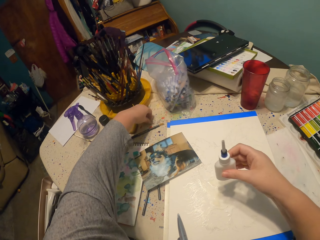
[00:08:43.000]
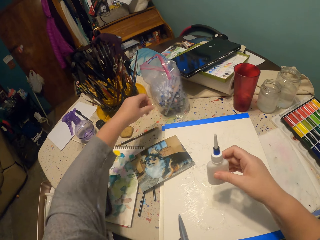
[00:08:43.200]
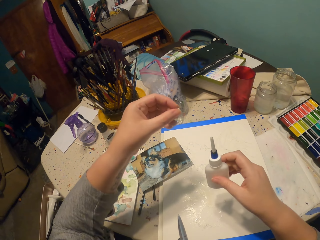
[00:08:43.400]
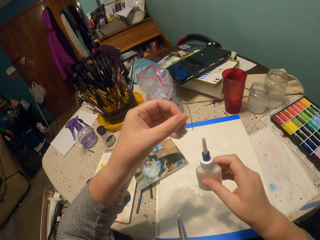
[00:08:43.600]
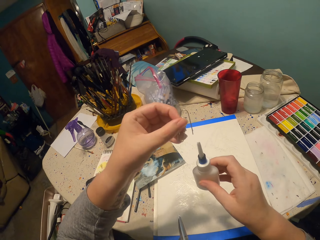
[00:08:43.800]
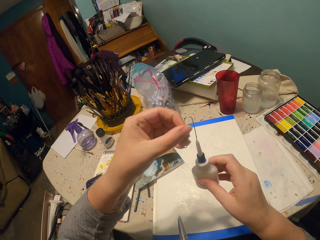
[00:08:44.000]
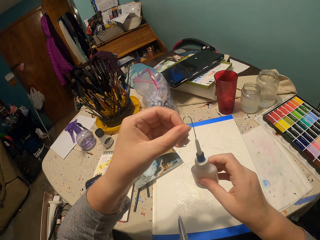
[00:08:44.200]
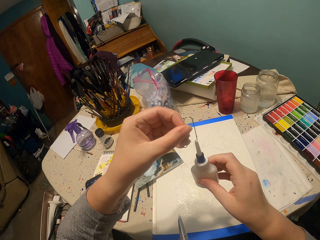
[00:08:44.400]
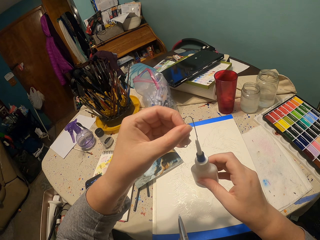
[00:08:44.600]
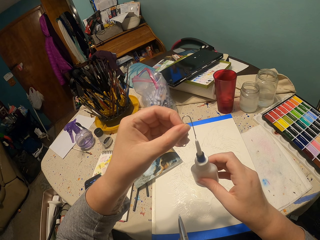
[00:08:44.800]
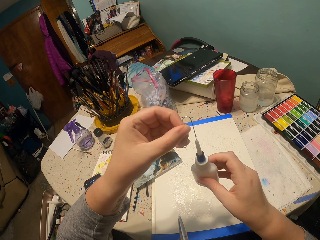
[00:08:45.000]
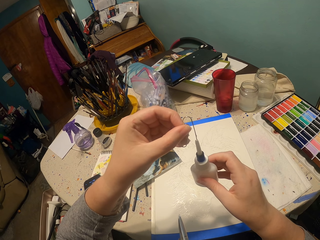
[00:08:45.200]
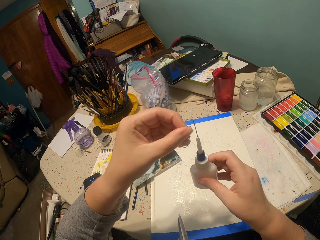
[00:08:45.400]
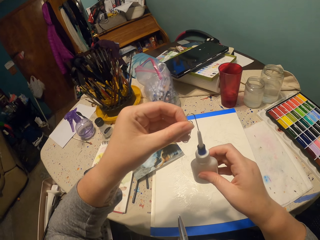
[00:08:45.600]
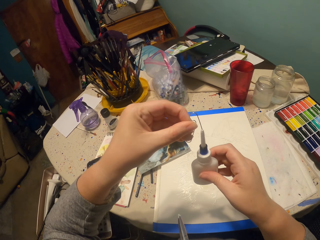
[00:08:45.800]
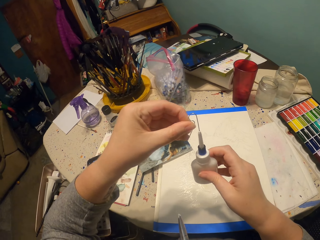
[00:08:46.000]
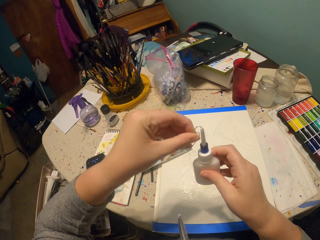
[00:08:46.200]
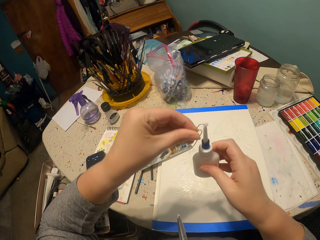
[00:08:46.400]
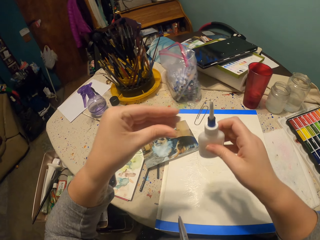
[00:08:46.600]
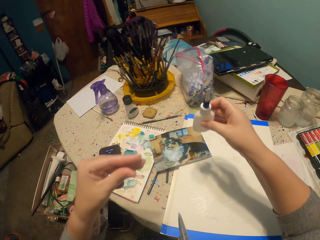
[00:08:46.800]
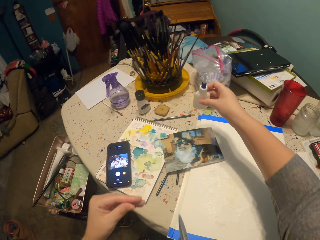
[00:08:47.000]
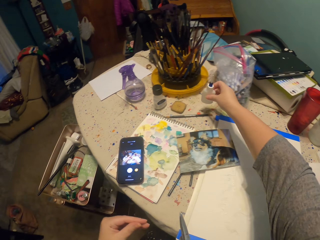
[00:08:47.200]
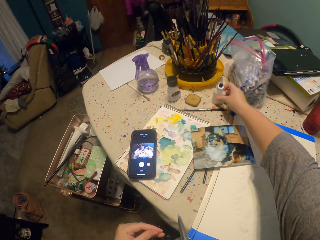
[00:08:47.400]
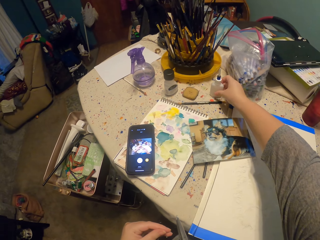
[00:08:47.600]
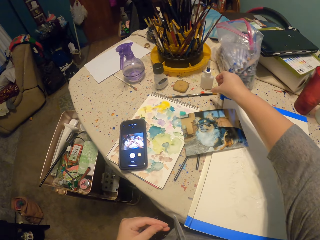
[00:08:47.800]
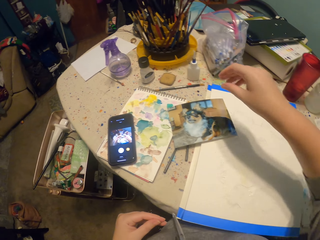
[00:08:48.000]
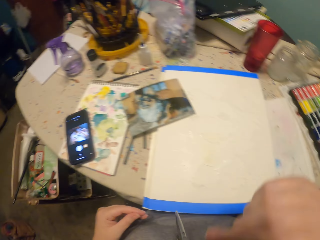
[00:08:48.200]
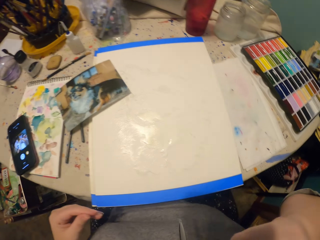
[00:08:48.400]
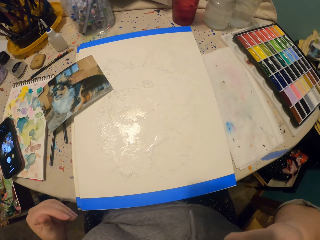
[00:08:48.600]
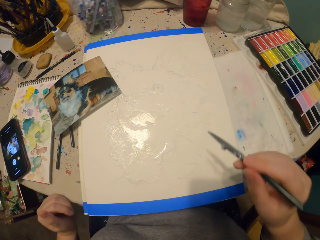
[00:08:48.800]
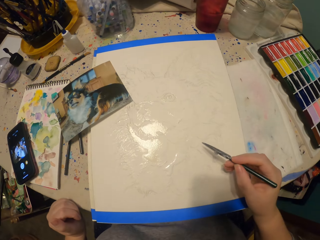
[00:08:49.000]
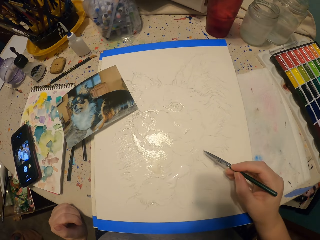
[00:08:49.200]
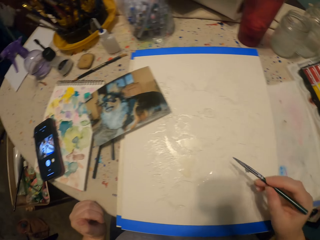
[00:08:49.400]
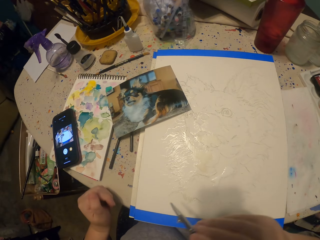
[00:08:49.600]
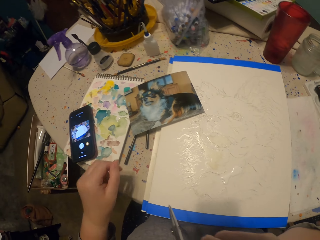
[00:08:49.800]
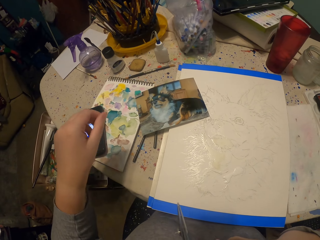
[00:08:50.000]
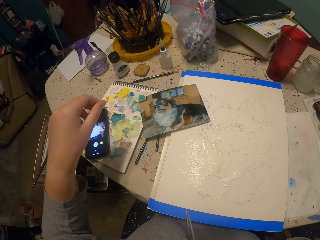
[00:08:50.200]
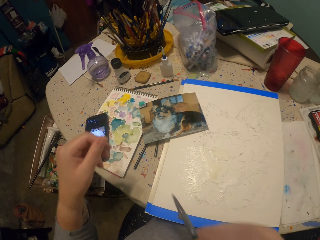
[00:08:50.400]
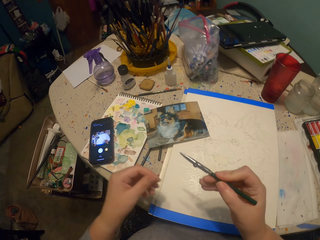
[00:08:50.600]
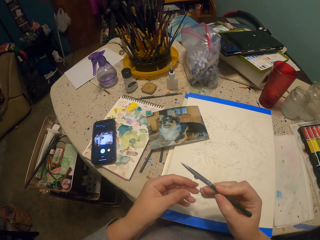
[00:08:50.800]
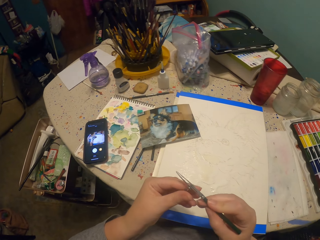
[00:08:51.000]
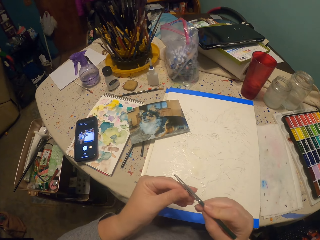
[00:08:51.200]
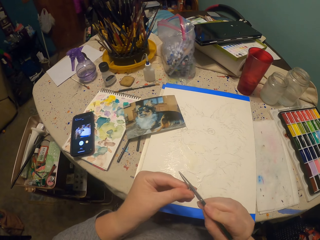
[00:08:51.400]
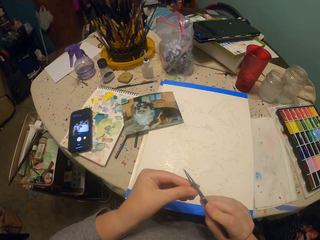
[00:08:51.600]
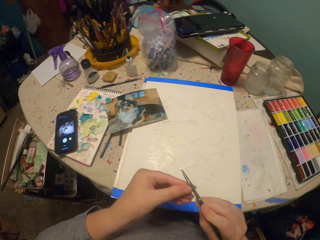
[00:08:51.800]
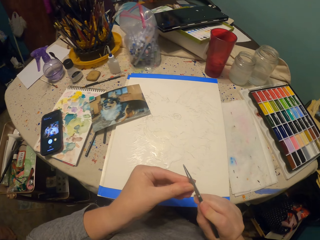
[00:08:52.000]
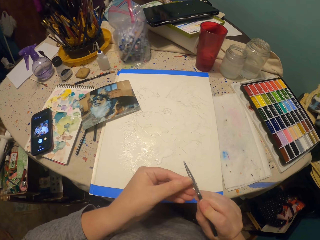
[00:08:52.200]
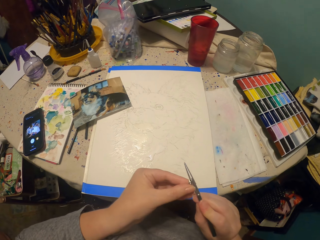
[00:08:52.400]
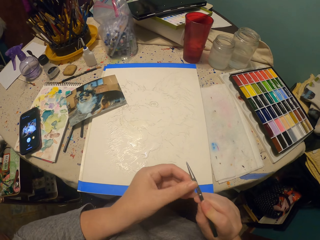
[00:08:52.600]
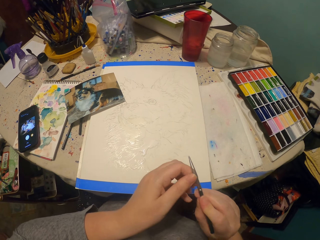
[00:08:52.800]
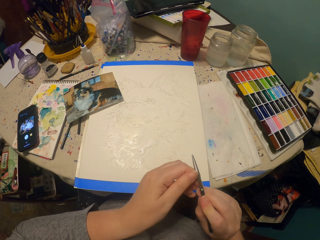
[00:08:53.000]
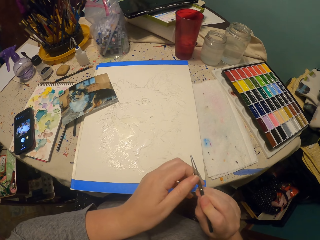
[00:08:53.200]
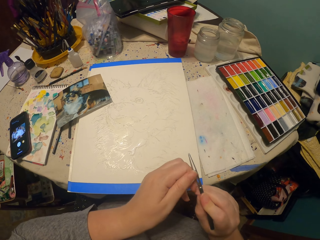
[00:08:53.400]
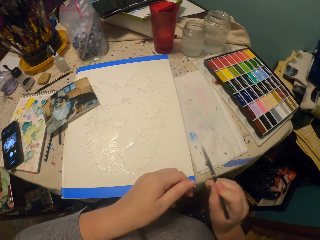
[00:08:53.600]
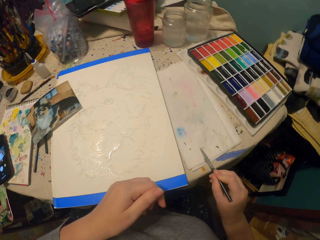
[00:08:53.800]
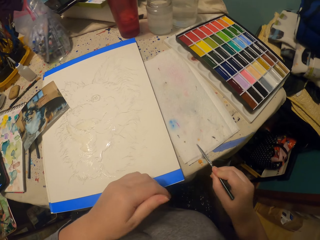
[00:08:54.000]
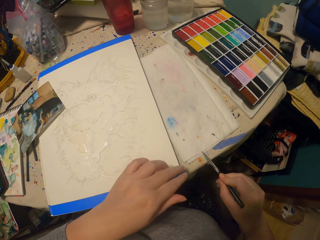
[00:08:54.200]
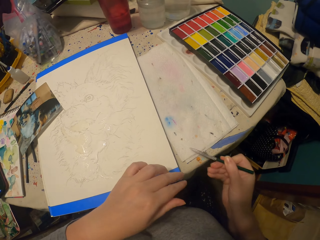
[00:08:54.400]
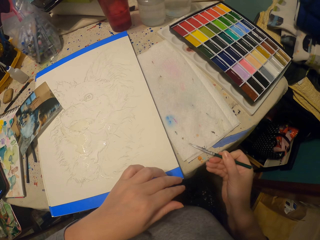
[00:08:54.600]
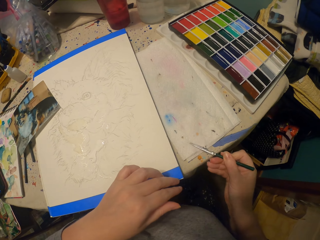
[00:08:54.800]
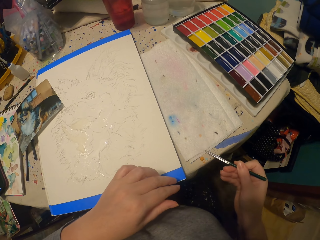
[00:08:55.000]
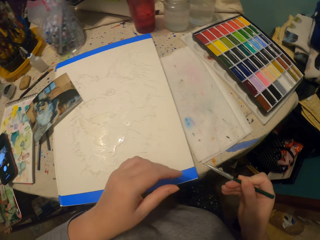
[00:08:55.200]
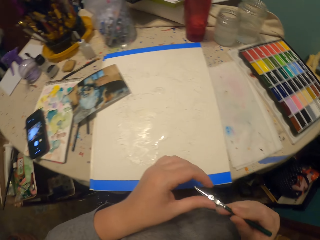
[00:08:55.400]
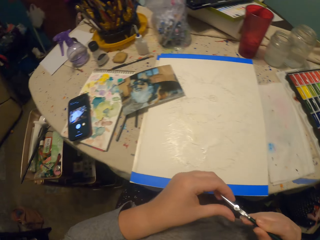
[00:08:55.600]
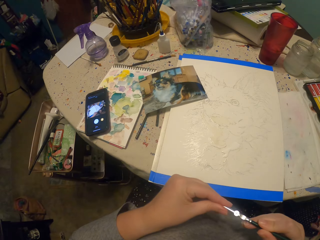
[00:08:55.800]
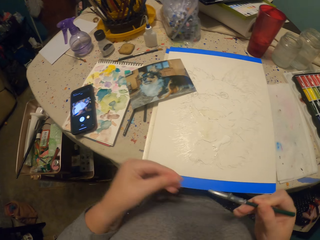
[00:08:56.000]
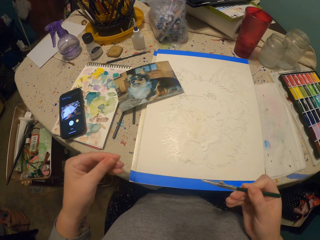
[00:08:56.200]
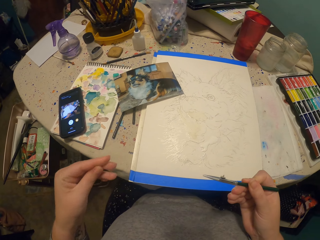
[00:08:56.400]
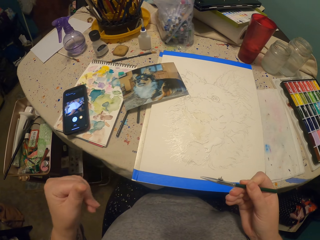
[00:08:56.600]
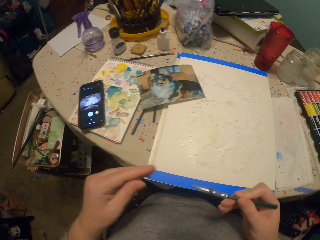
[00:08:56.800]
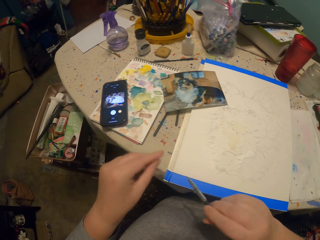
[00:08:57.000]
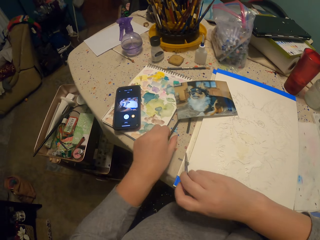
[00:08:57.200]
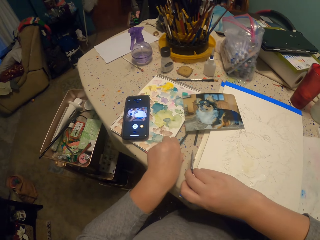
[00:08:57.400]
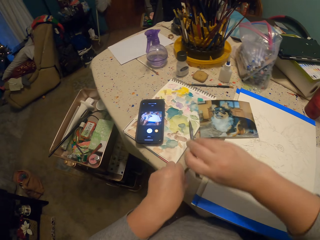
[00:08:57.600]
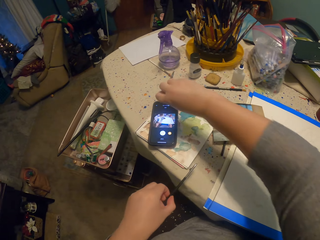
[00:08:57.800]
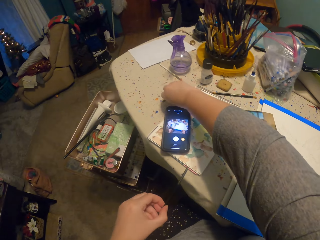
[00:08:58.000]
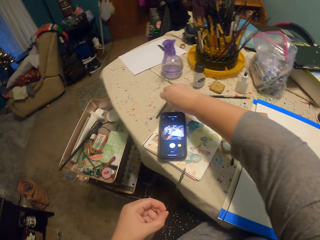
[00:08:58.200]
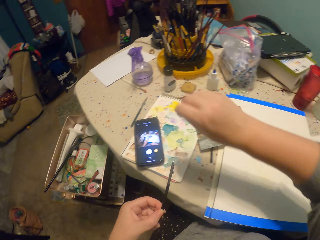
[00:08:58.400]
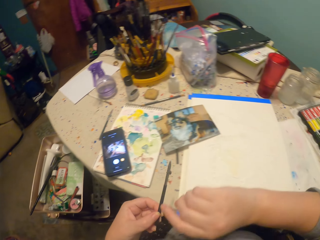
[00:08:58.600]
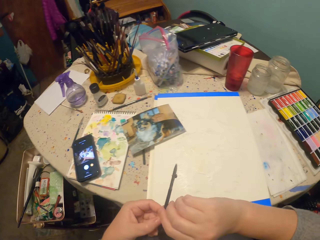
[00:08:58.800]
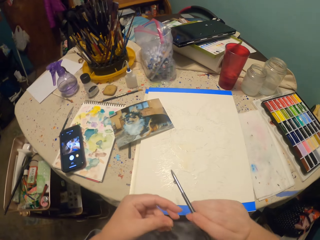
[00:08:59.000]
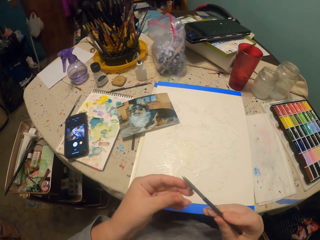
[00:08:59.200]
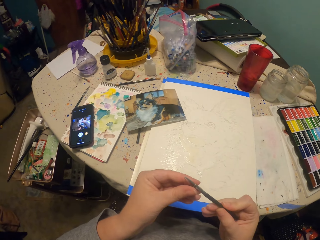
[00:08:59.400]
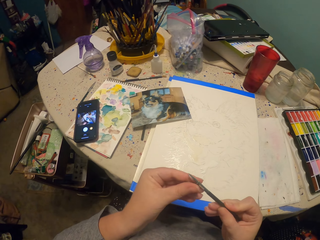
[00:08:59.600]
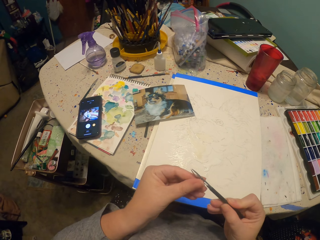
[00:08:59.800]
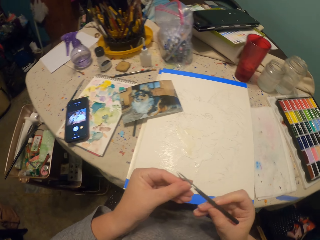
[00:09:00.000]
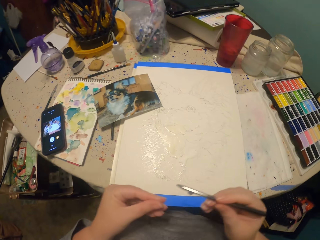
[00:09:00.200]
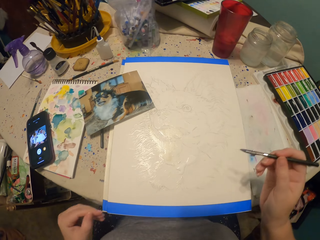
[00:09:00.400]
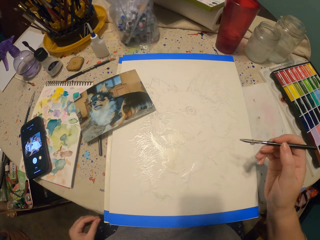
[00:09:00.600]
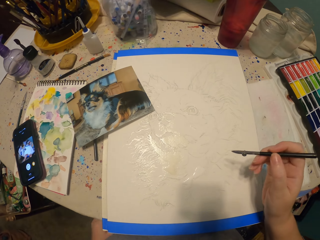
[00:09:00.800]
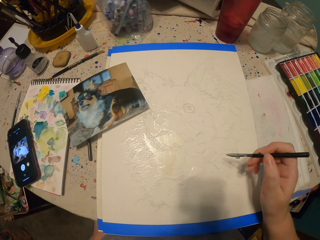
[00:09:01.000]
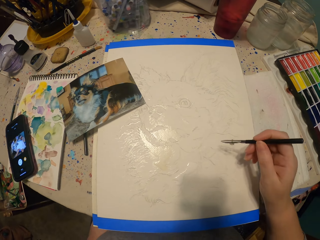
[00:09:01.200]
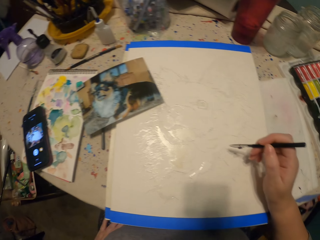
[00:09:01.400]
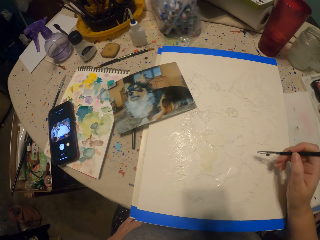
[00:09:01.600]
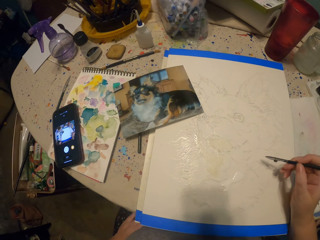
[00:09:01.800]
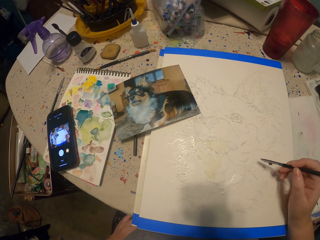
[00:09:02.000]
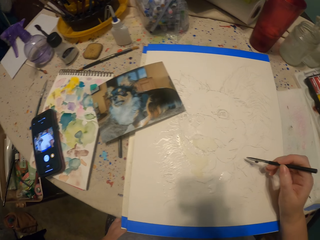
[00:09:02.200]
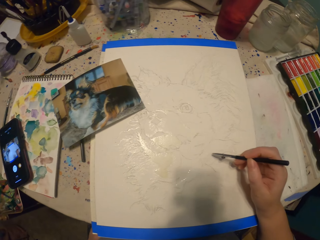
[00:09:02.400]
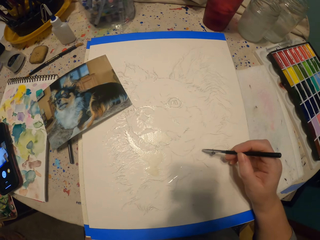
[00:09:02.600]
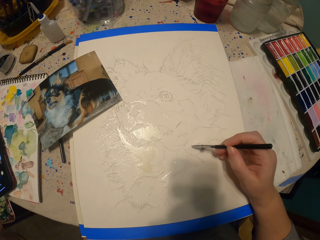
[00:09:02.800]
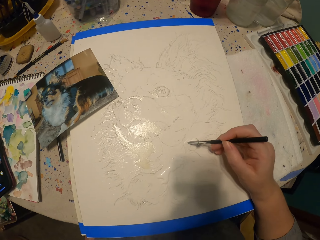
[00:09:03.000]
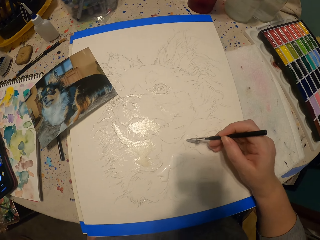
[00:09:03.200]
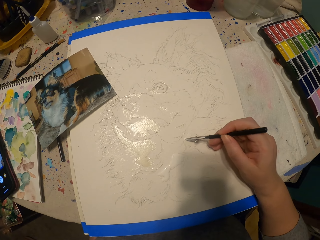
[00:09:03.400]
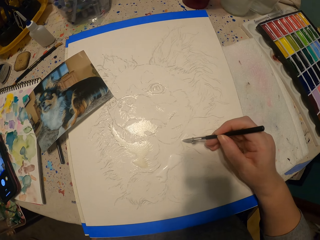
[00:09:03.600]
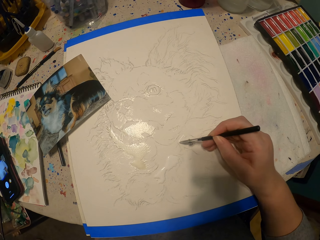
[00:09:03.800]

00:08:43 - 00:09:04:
The camera wearer picks a pin. They pierce the tip of the bottle of some liquid. They fix the pin on the bottle. They put the ink bottle on the table. They take the paint brush from the mouth. They paint. They move the hand. They adjust the paint brush. They wipe the paint brush on the blotting paper. They wipe the tip of the paint brush with the fingers. They pick a paint brush. They put down the paint brush on the table. They adjust the paint brush. They lower the left hand. They paint.
